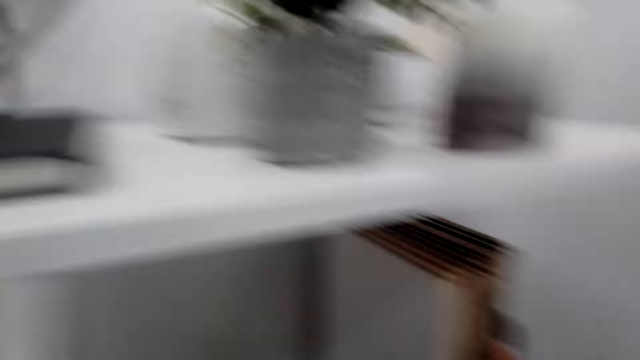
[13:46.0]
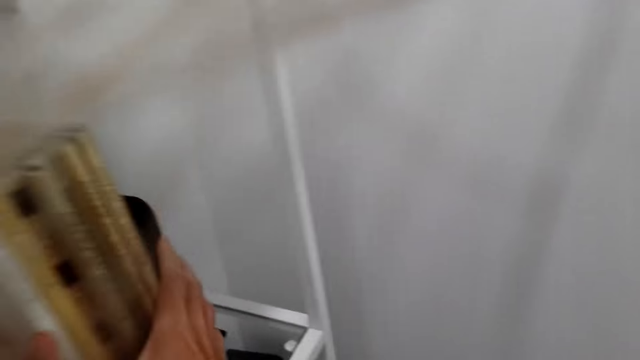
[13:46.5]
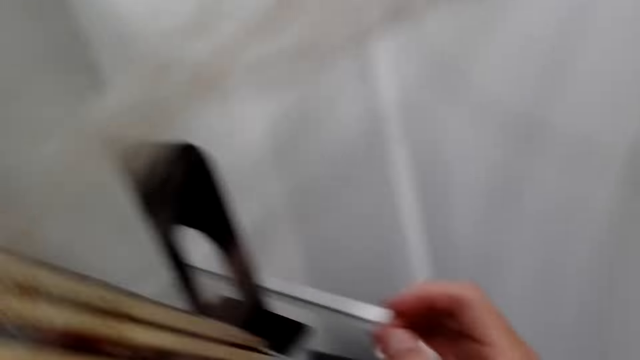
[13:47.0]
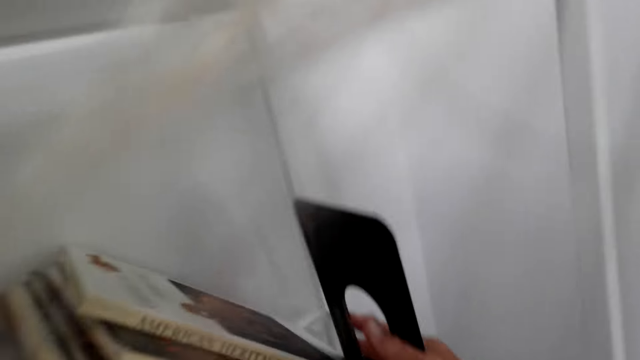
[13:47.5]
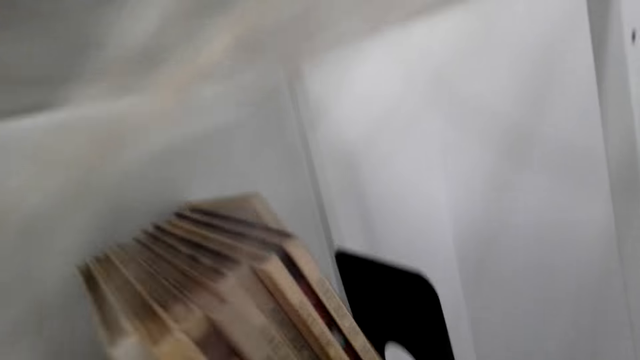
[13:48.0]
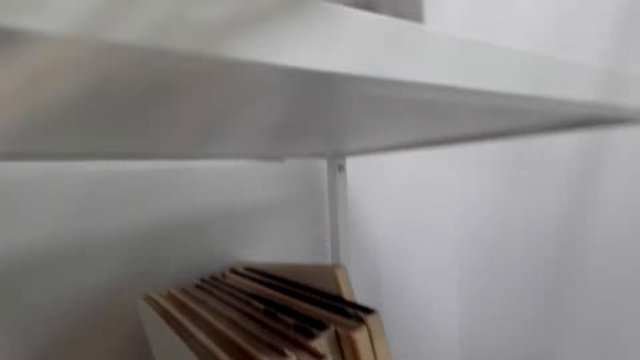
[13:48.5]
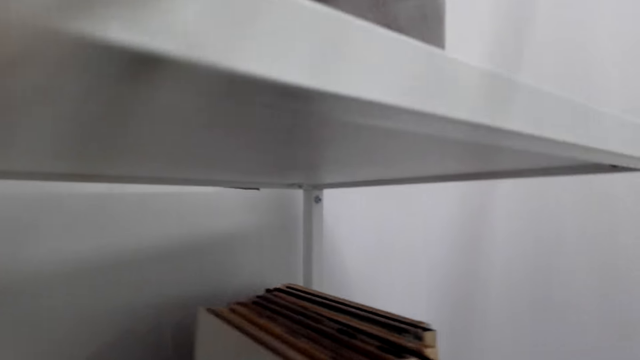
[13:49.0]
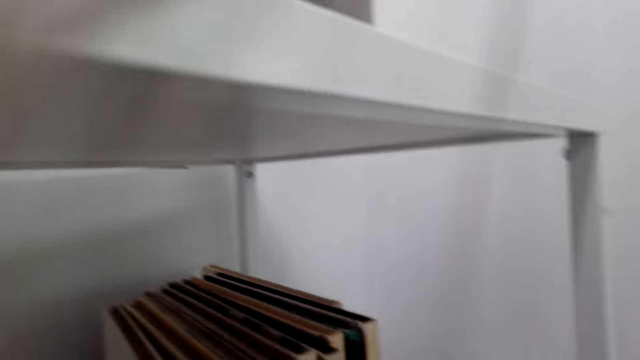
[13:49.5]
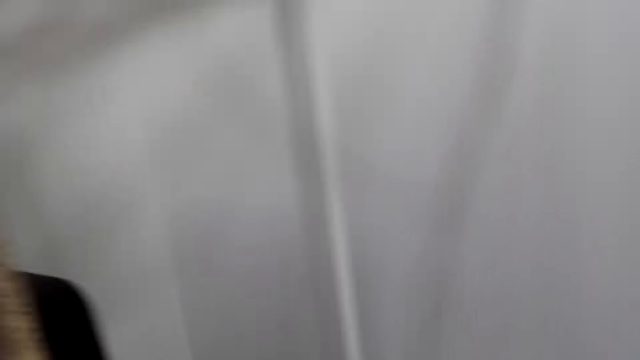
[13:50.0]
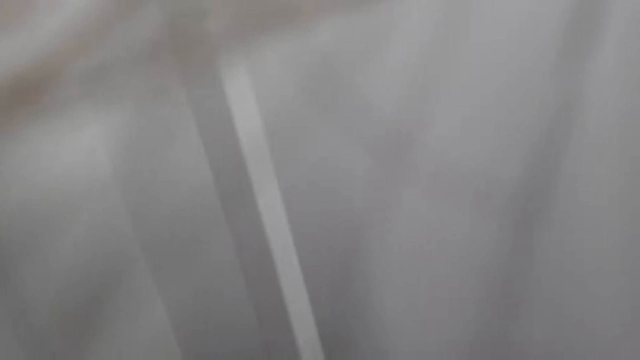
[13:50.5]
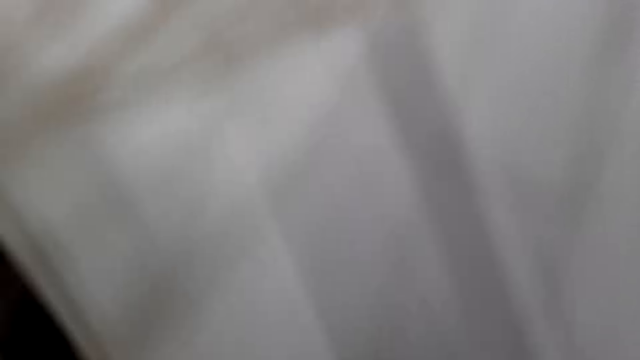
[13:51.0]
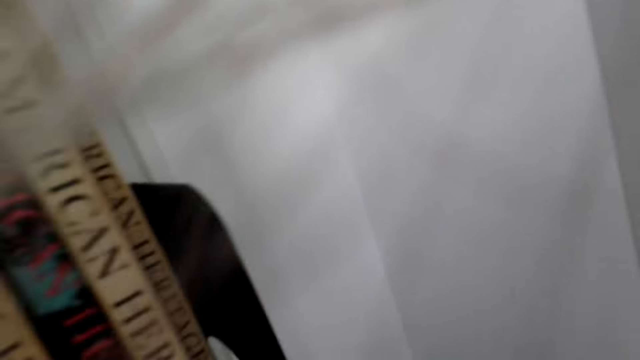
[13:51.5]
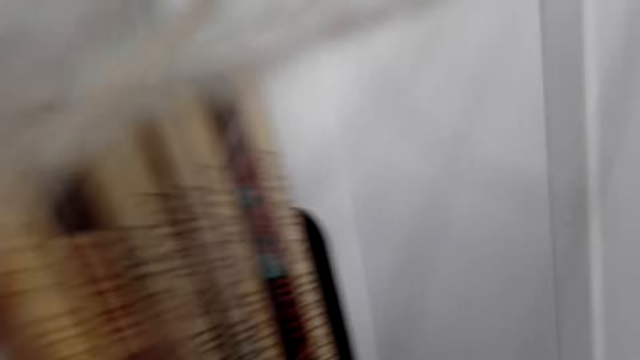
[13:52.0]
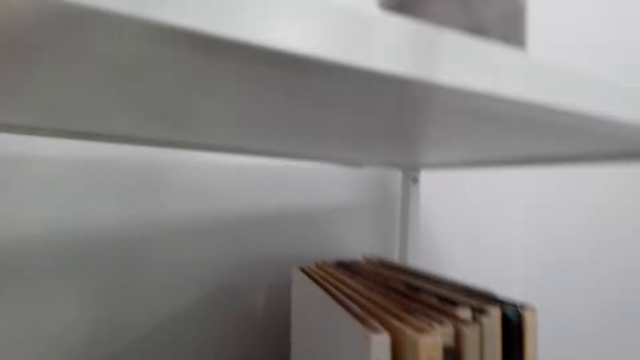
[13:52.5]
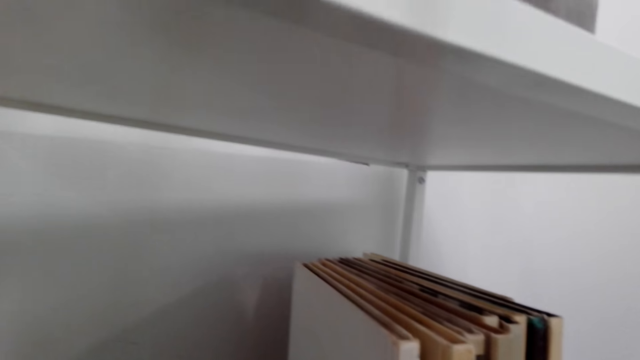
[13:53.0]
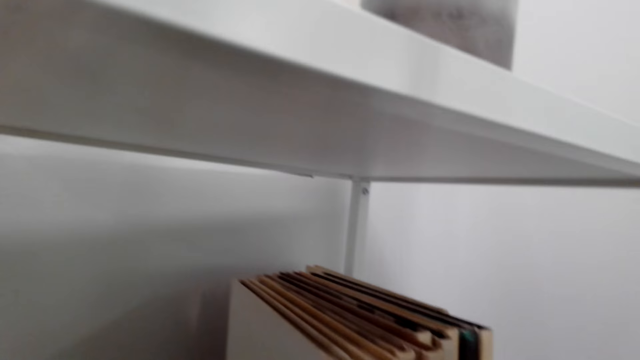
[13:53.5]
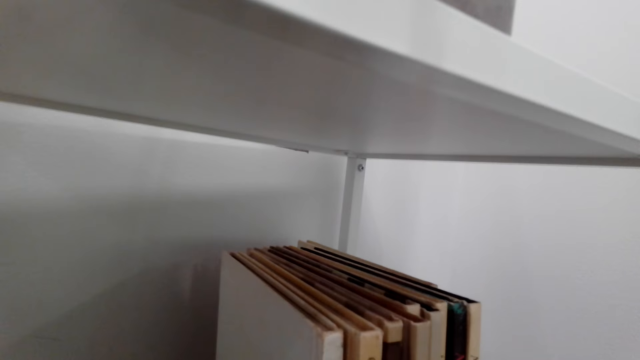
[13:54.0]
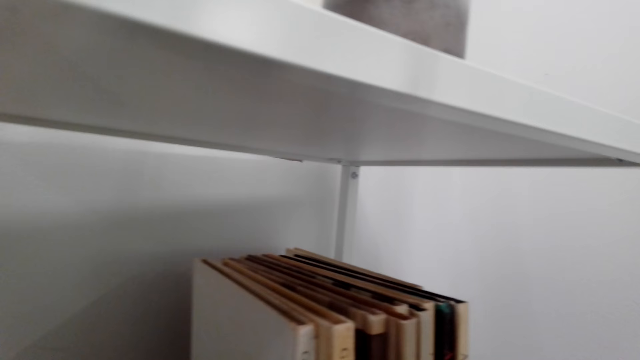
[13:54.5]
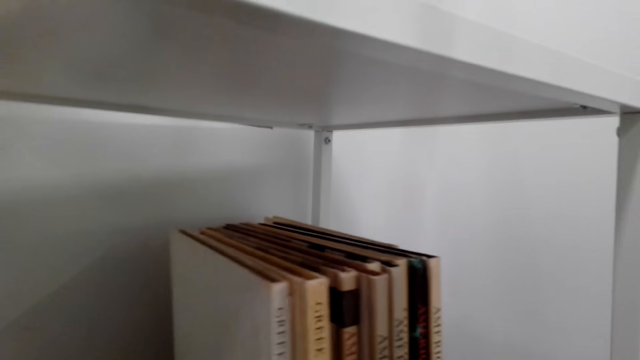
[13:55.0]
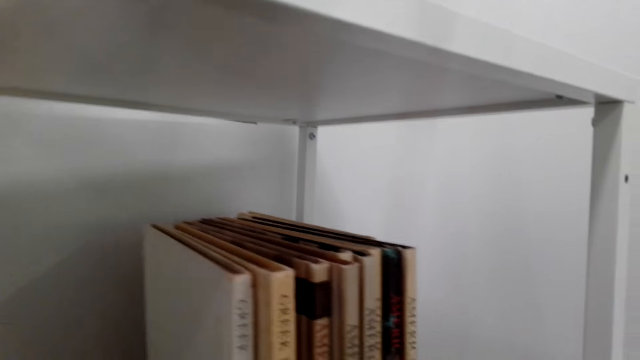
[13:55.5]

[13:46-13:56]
The camera wearer moves the book holder. They arrange books on the book holder.

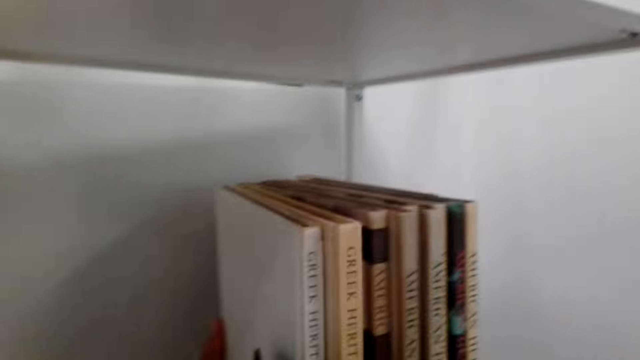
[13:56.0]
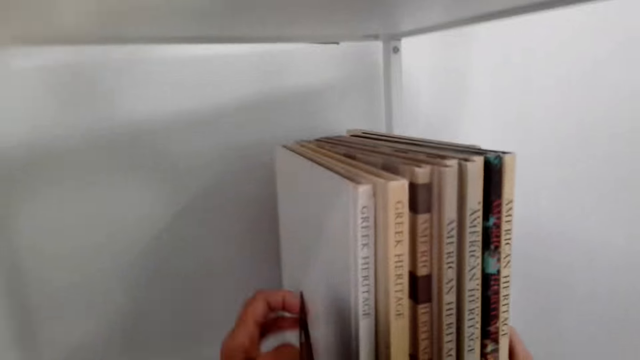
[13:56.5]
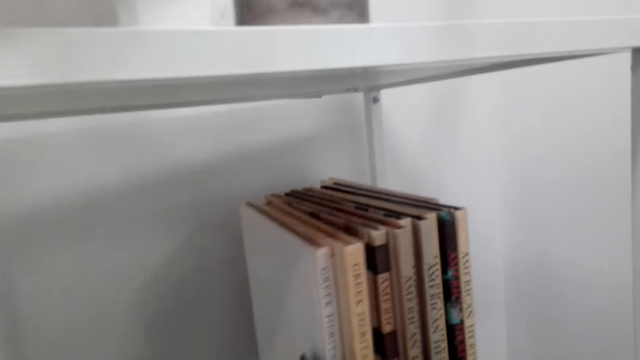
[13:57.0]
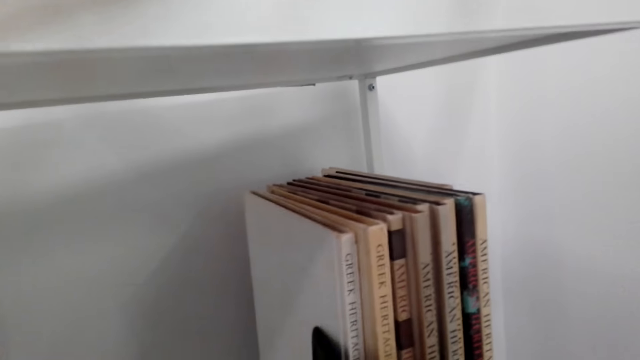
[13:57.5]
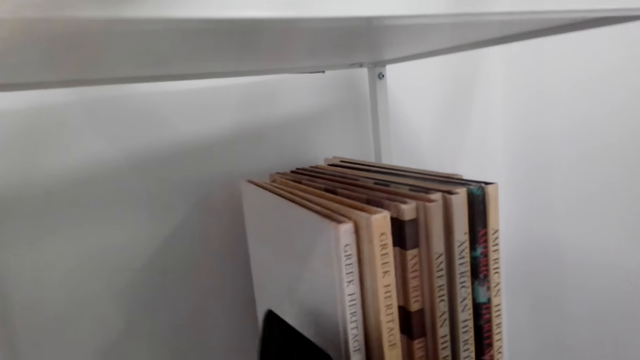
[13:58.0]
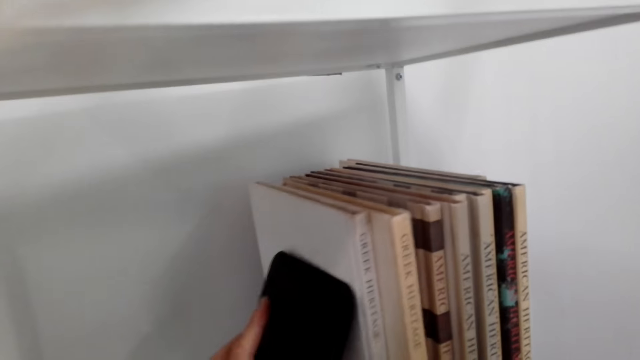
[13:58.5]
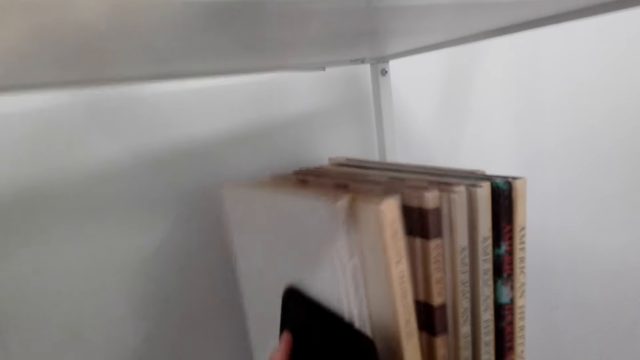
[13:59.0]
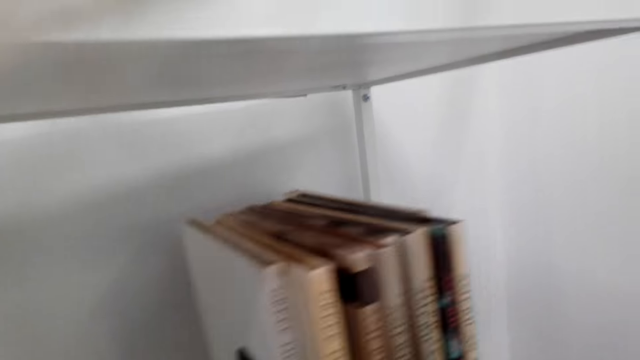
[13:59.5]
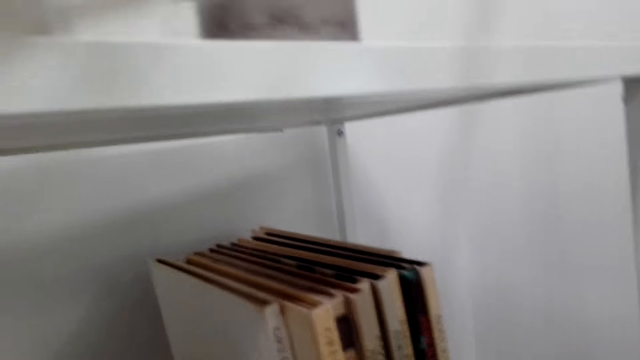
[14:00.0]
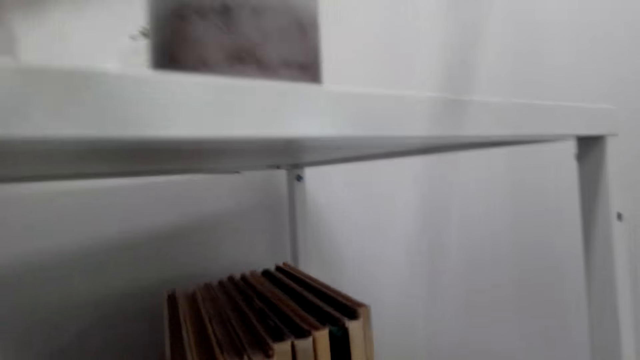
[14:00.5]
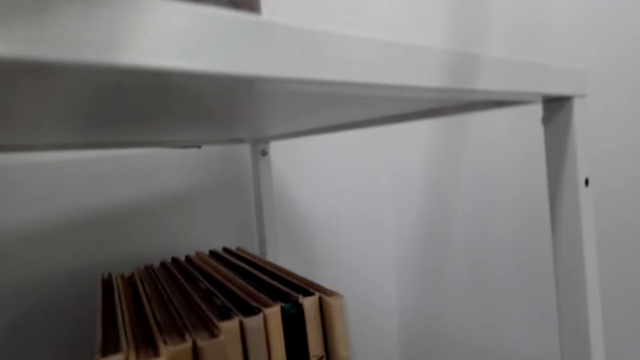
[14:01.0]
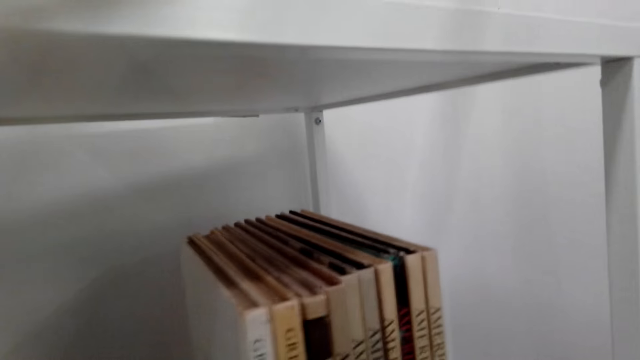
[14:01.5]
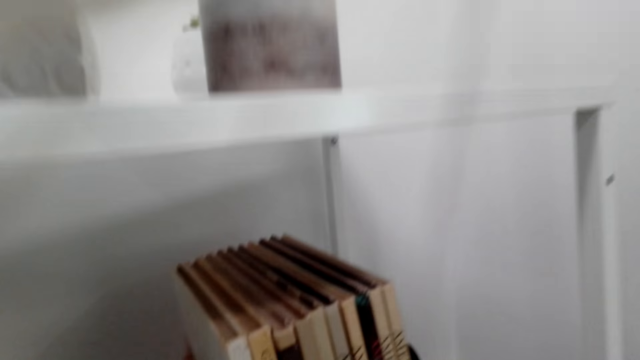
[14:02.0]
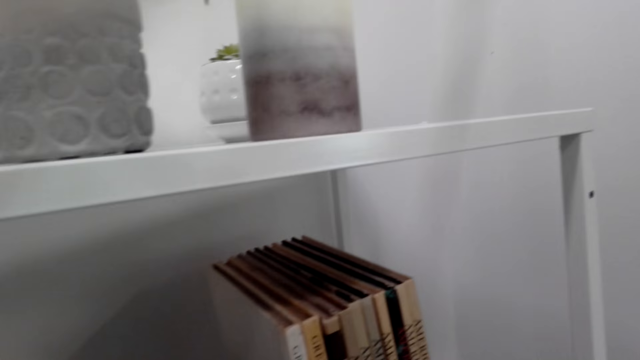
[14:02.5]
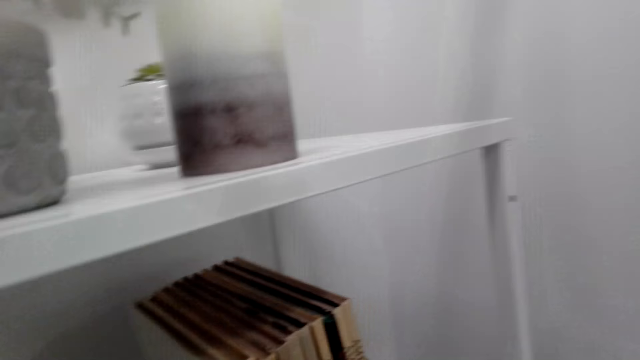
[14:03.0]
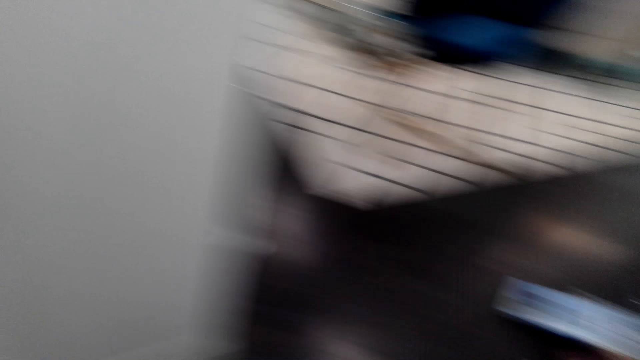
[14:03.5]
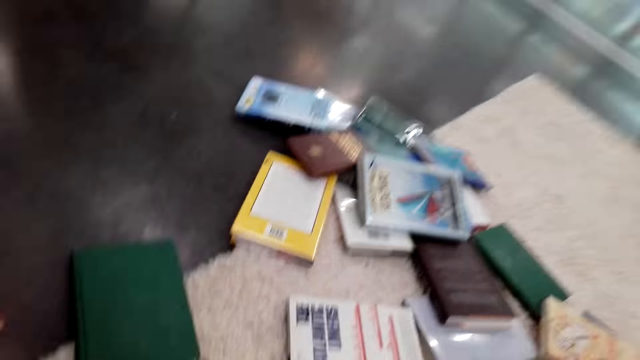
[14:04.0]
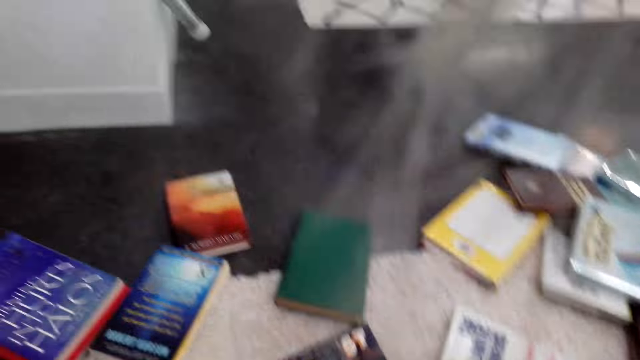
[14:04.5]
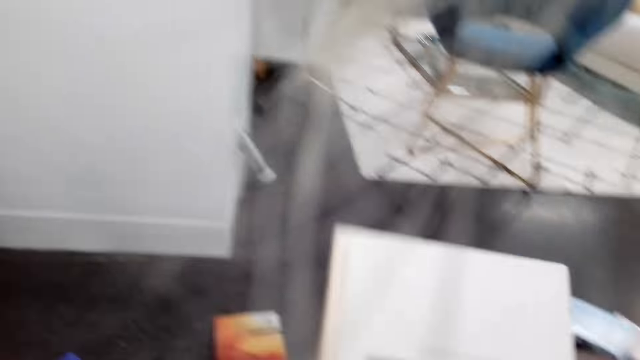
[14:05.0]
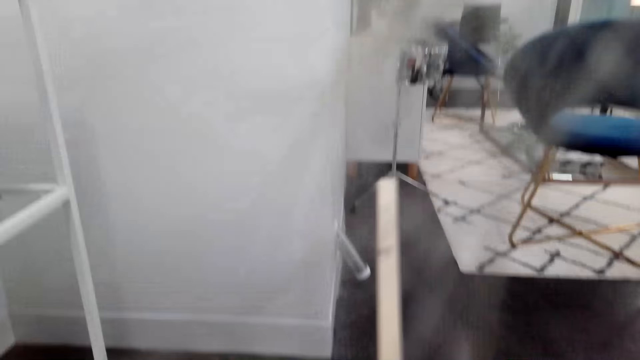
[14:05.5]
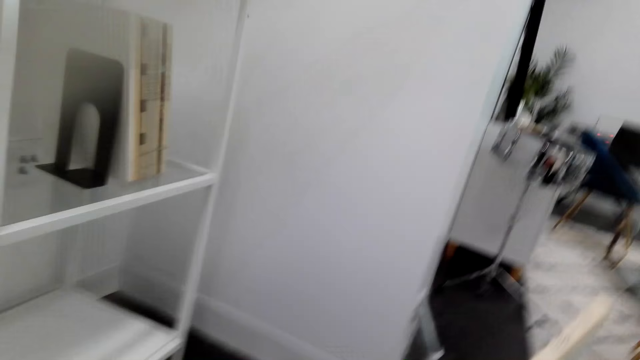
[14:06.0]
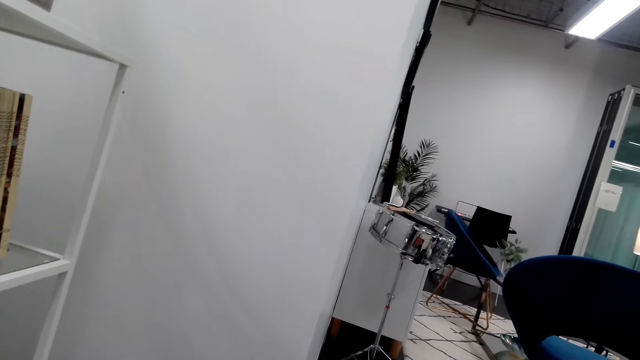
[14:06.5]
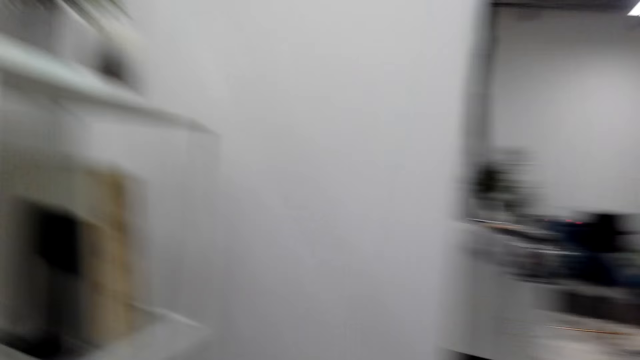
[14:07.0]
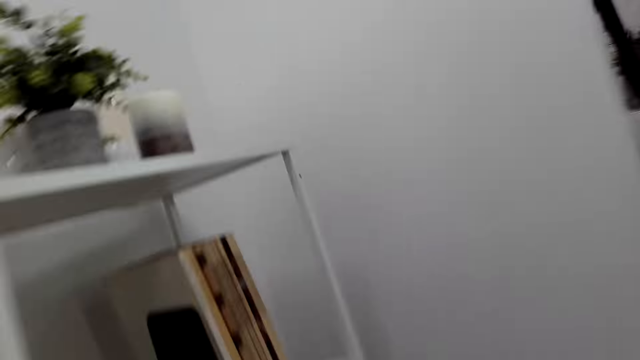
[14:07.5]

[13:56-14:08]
The camera wearer moves the book holder. They arrange books on the book holder. They pick up the book on the floor. They look around the floor. They check the book.
